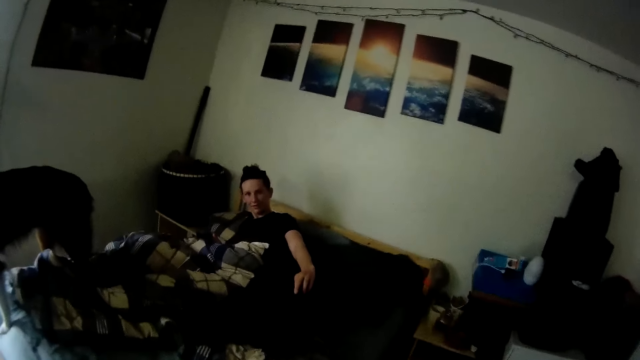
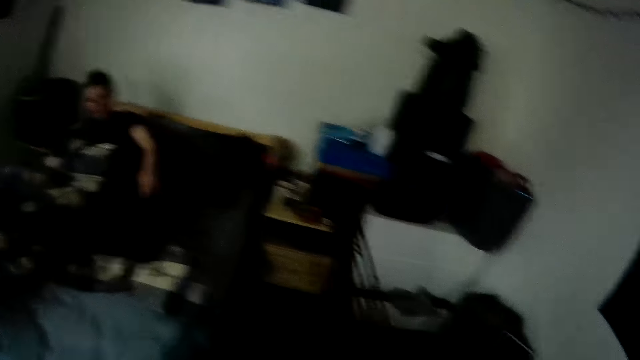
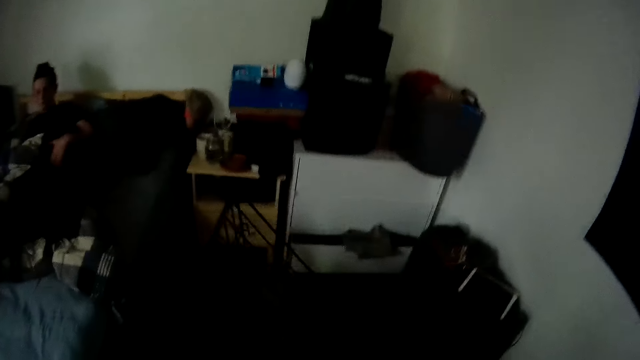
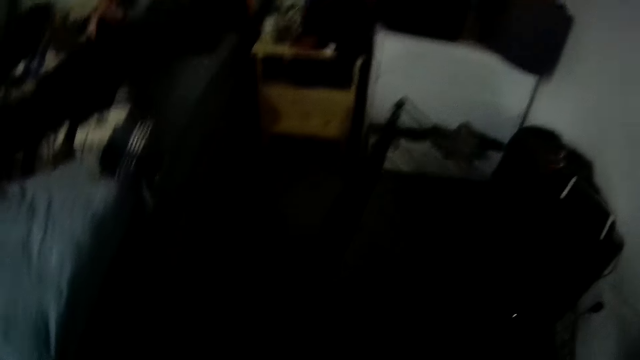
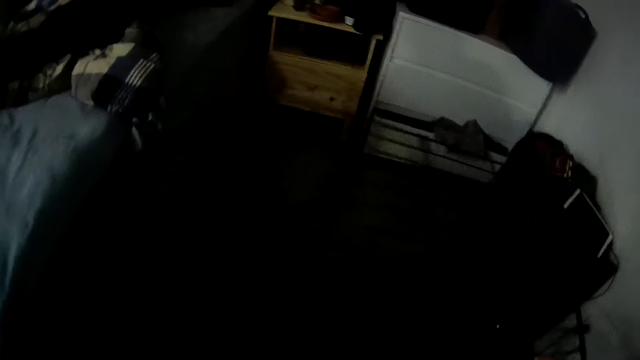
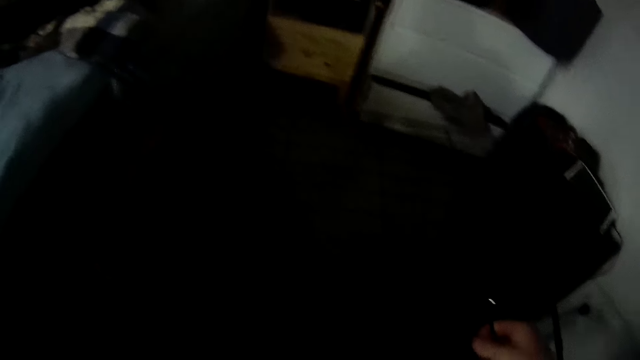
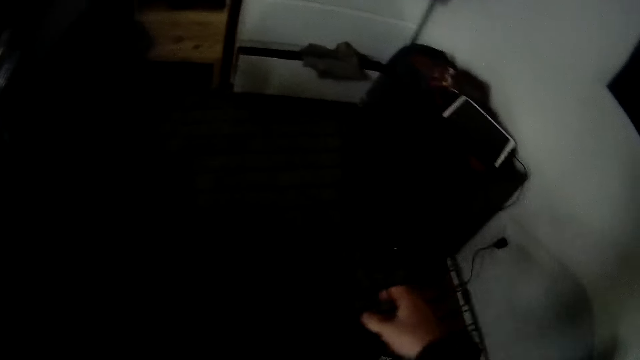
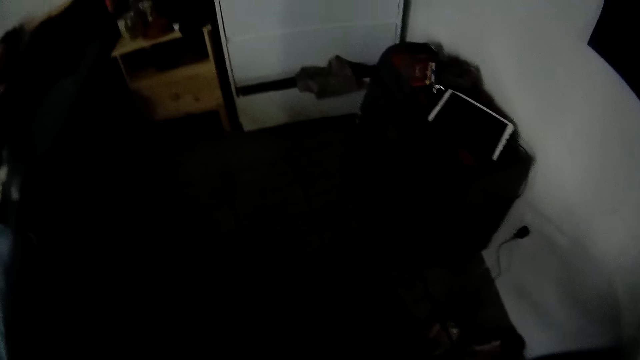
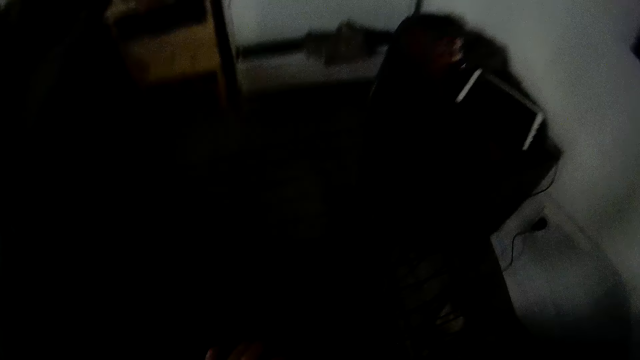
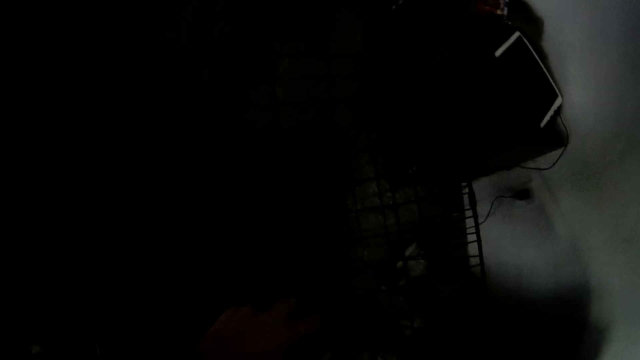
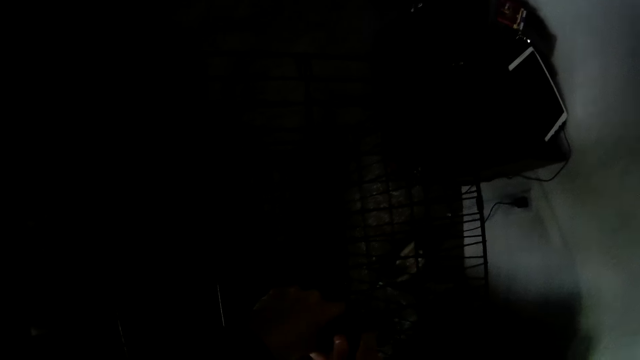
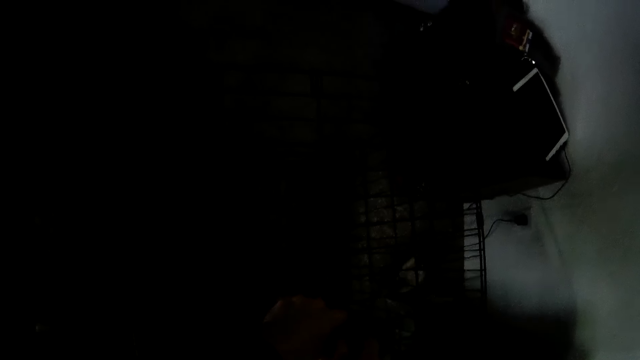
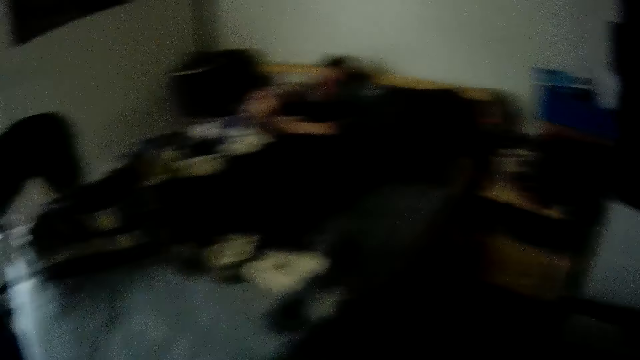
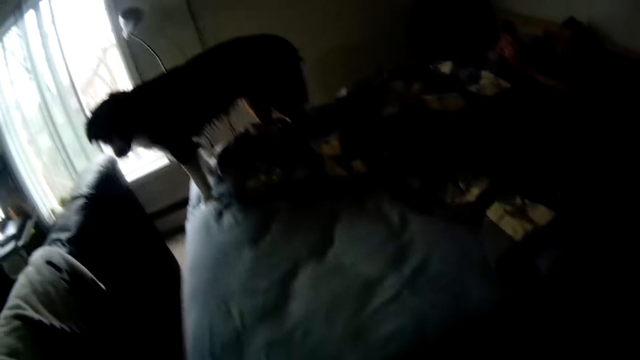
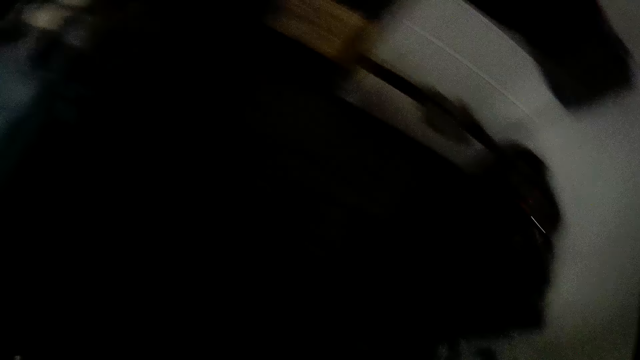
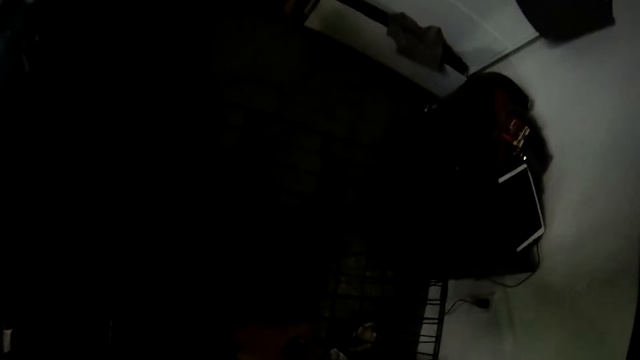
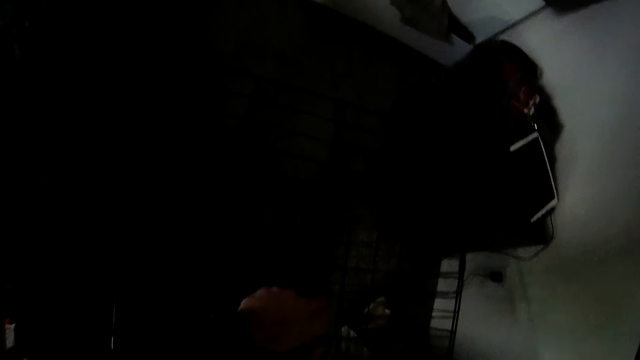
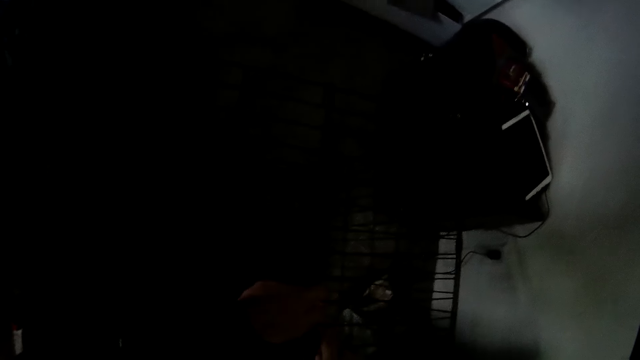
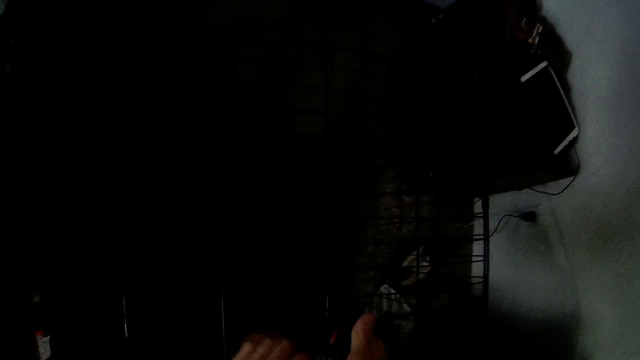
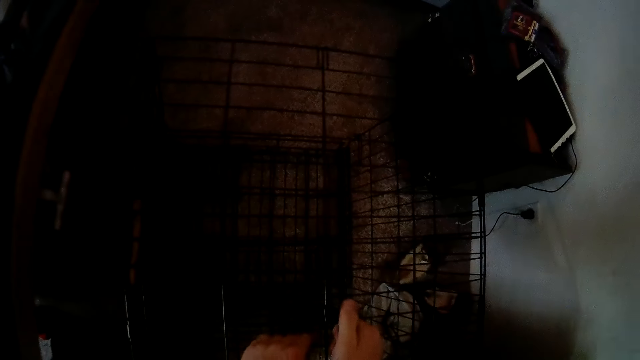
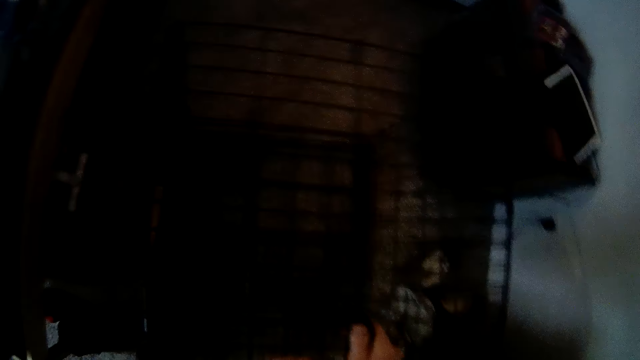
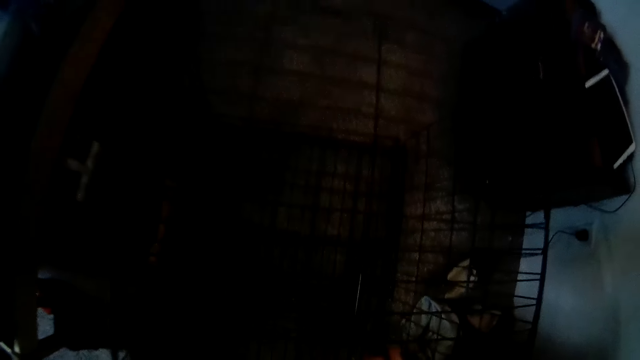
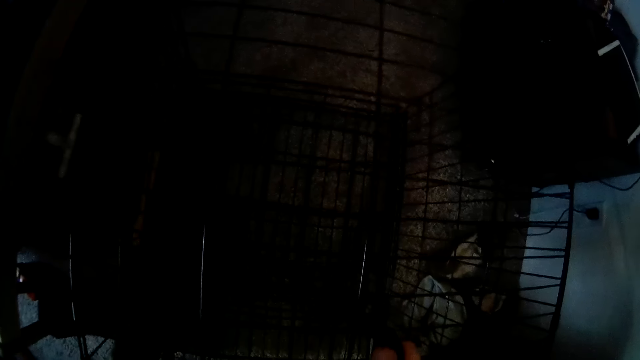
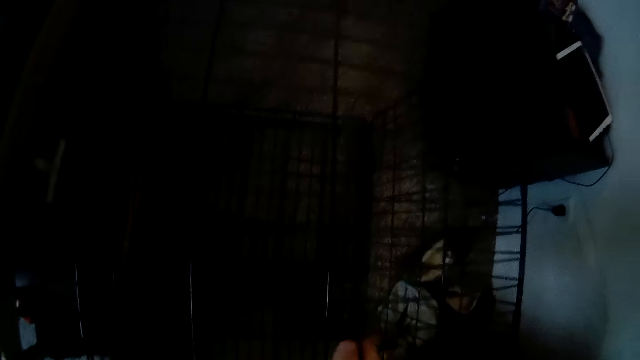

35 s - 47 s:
The camera wearer drops the cage on the floor. The woman lies back on the bed. The camera wearer puts the metal bed base on the floor. The woman operates the phone.

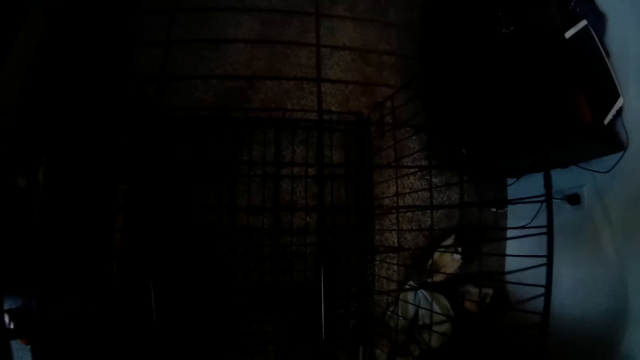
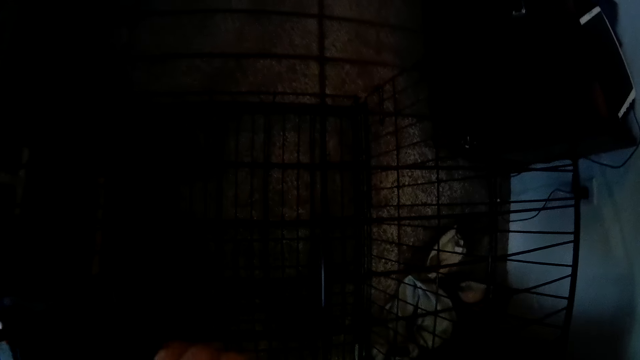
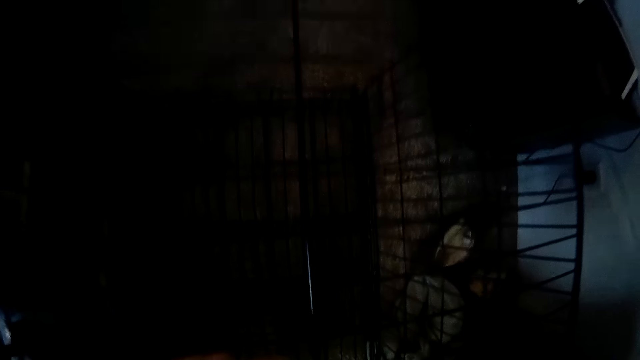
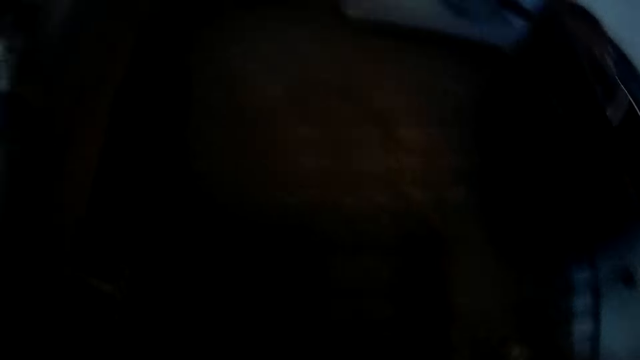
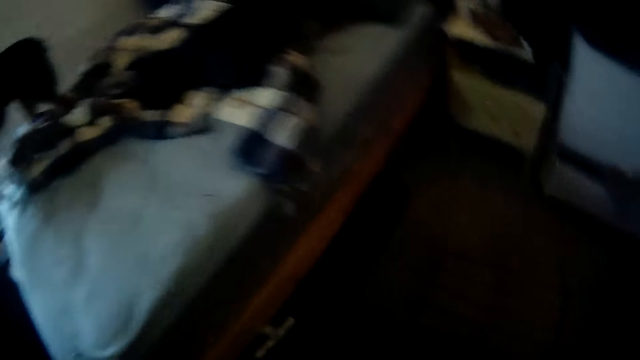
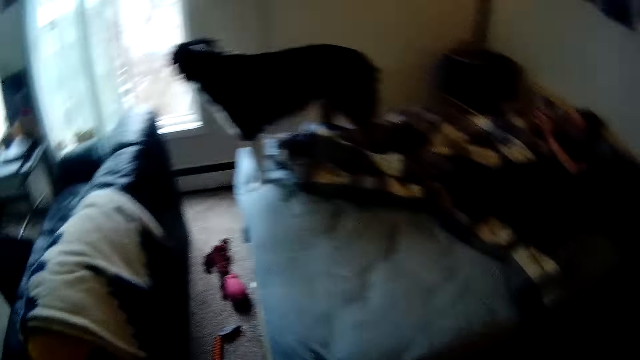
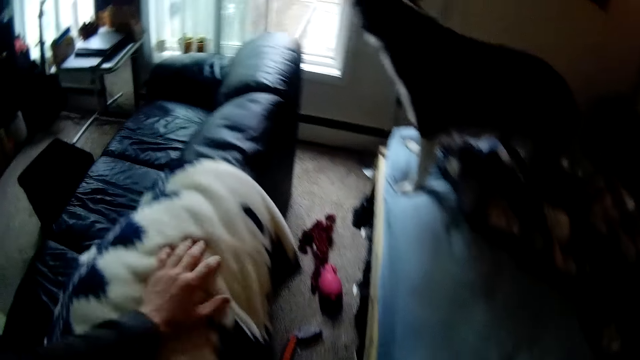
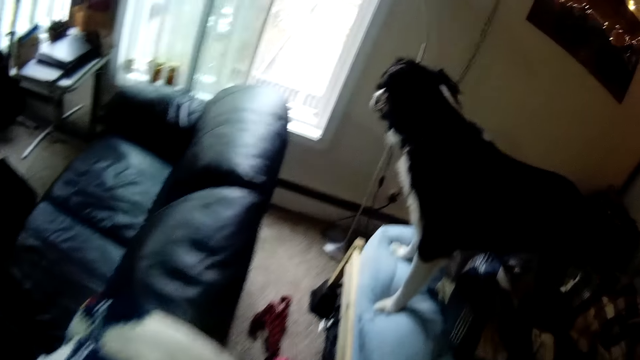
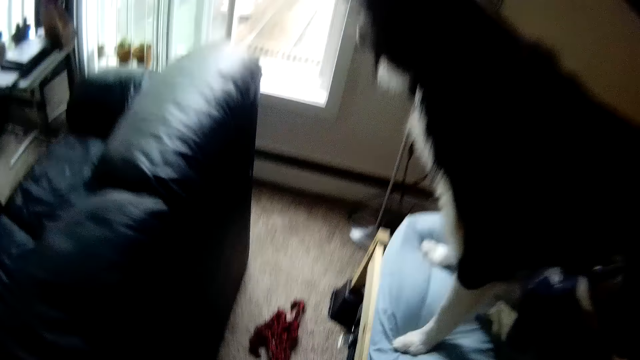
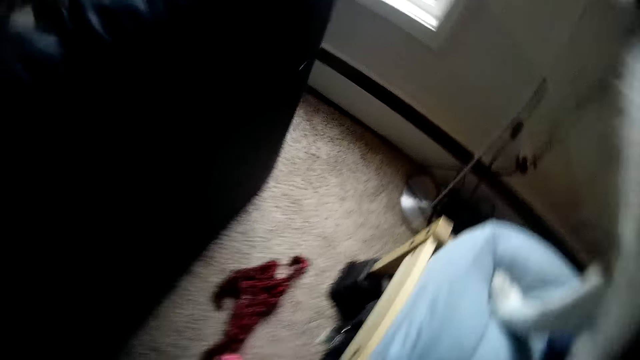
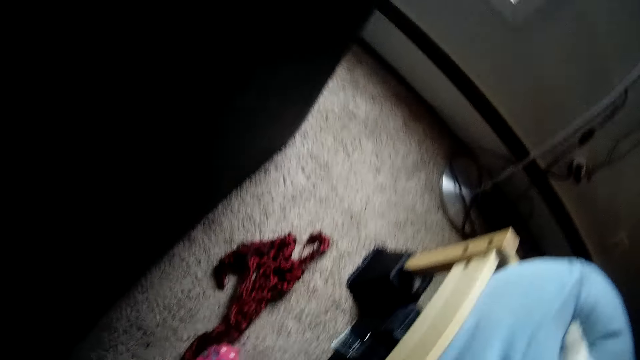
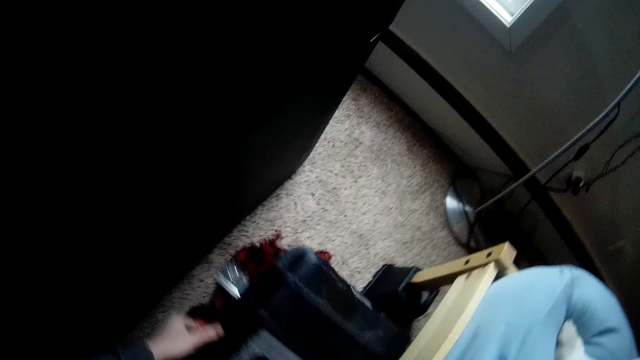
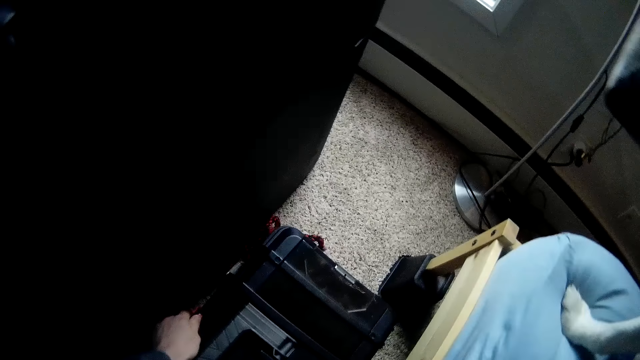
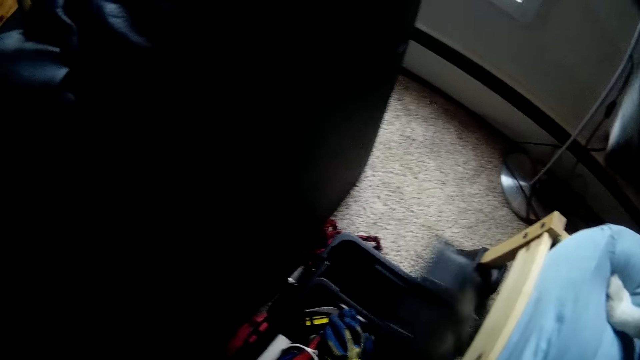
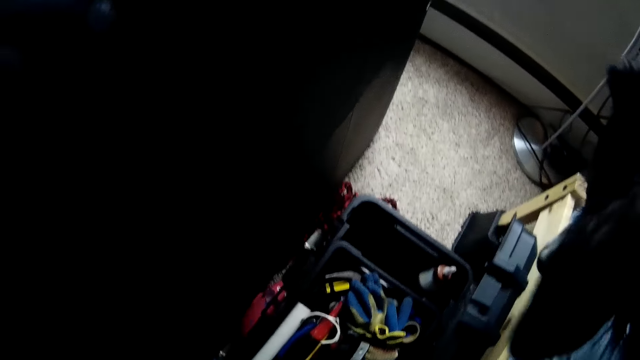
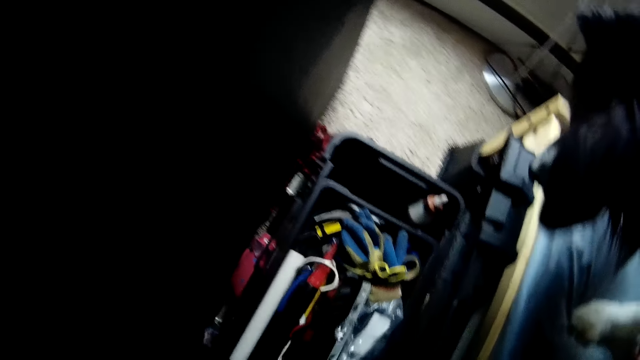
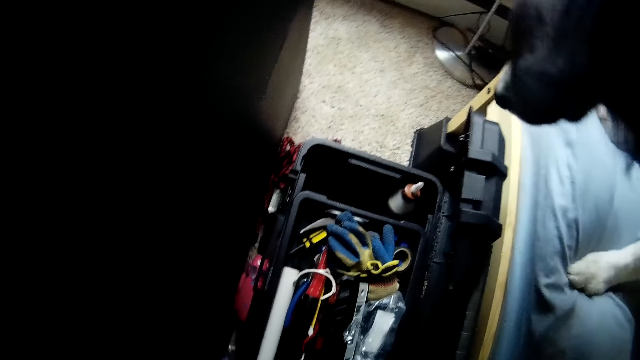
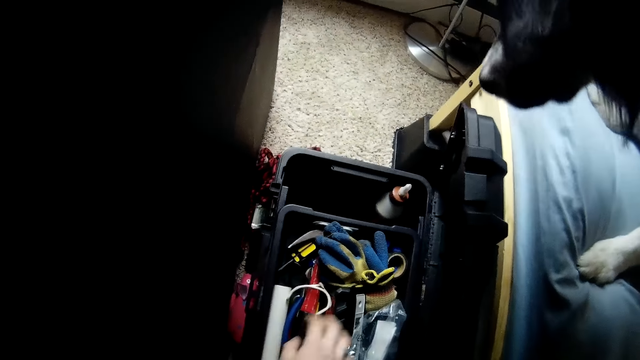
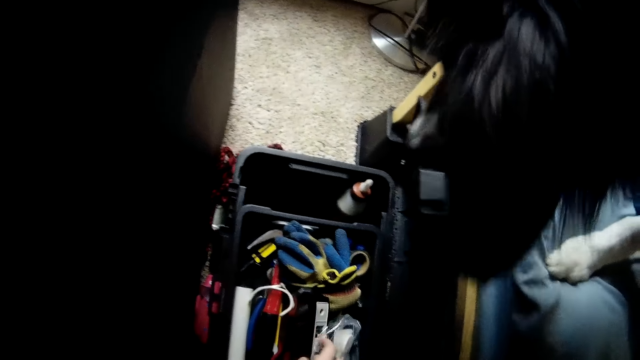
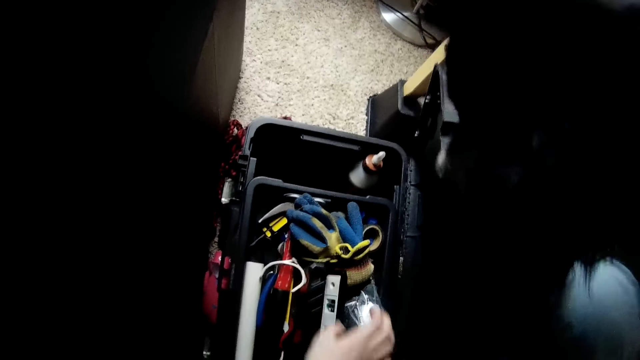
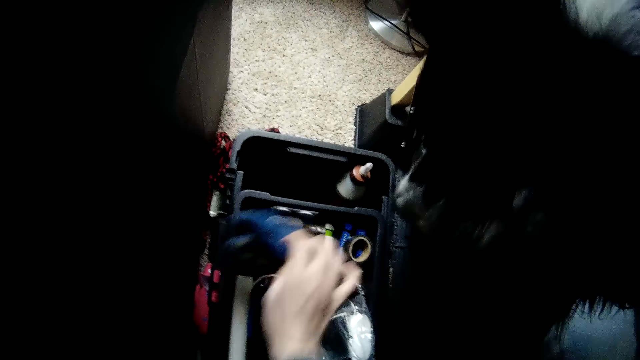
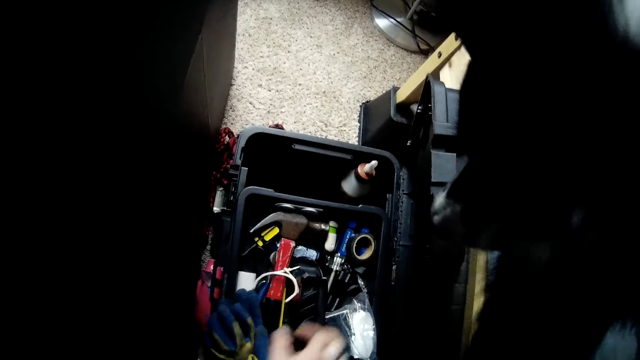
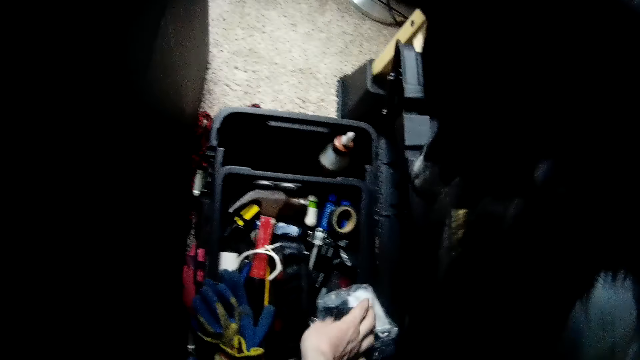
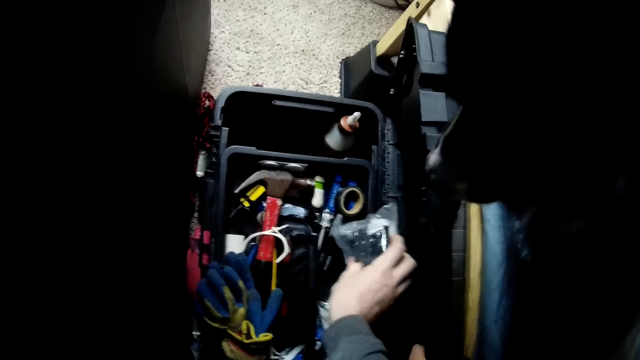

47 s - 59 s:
The camera wearer walks to the bed. He pulls out a box or suitcase from under the bed with his left hand. He opens the box, searches the box and arranges the suitcase.
